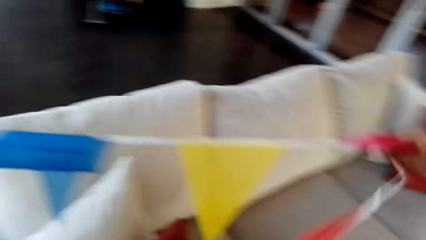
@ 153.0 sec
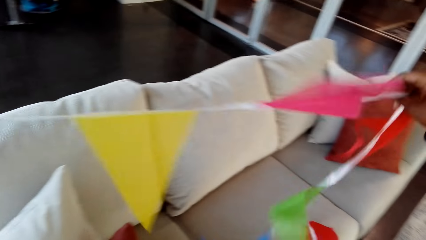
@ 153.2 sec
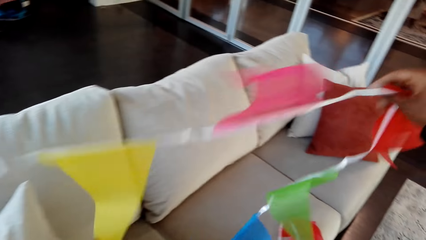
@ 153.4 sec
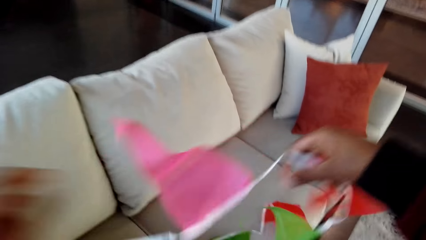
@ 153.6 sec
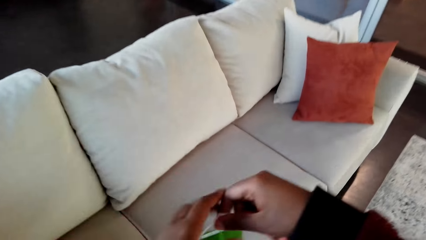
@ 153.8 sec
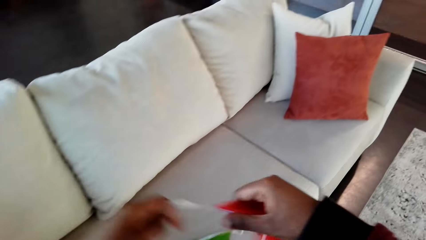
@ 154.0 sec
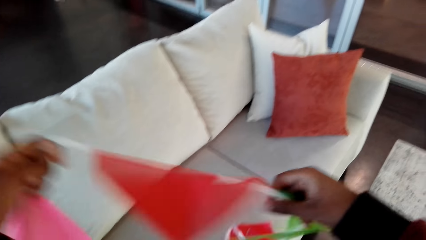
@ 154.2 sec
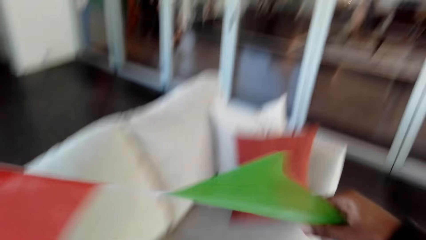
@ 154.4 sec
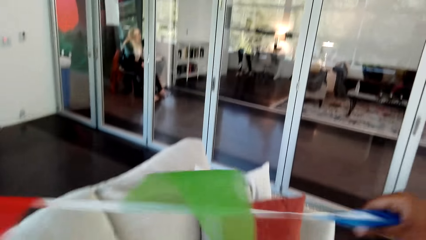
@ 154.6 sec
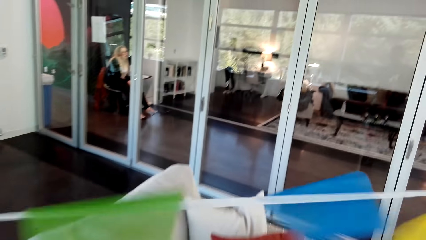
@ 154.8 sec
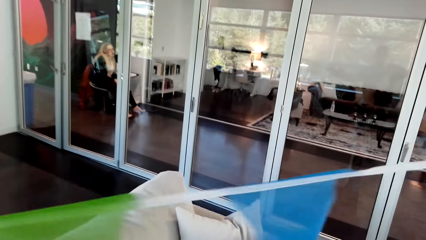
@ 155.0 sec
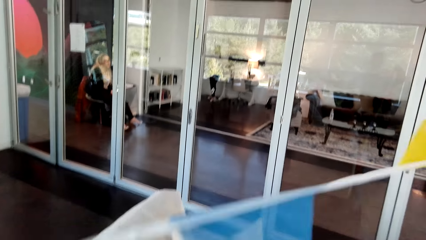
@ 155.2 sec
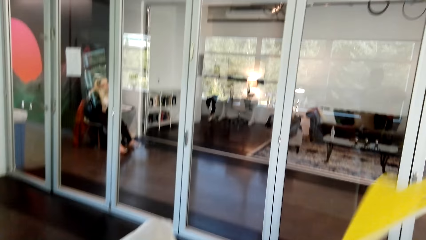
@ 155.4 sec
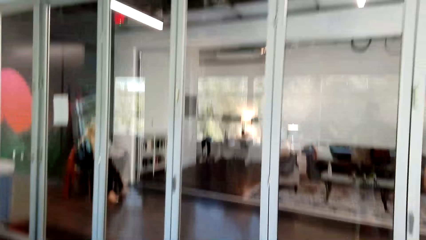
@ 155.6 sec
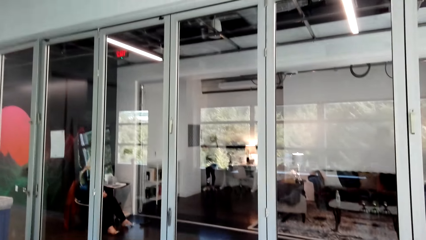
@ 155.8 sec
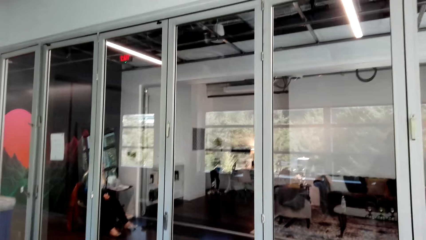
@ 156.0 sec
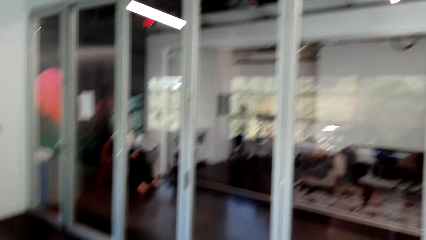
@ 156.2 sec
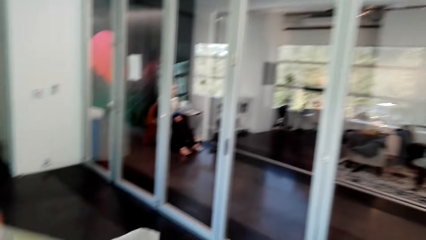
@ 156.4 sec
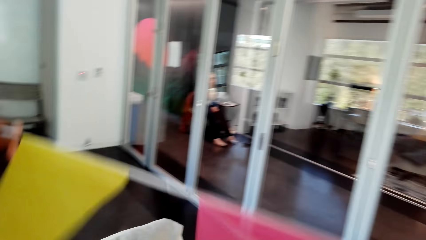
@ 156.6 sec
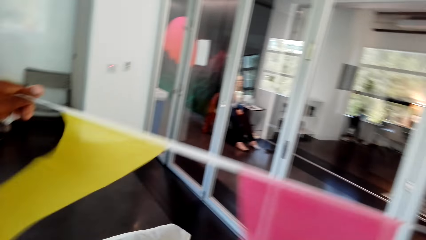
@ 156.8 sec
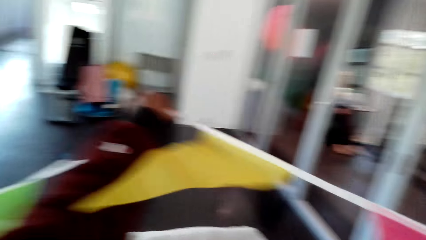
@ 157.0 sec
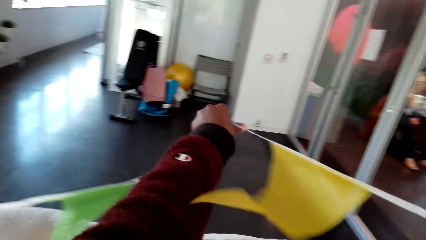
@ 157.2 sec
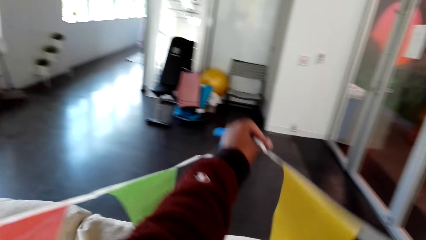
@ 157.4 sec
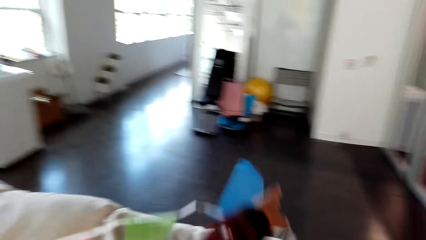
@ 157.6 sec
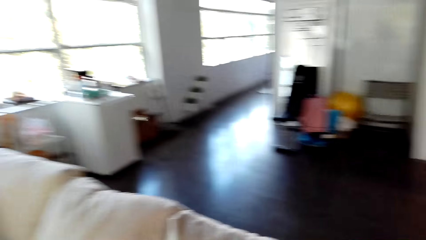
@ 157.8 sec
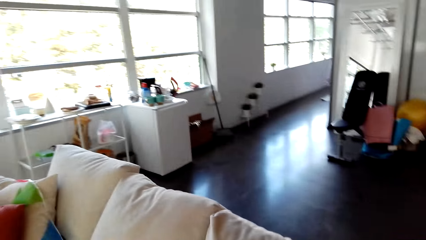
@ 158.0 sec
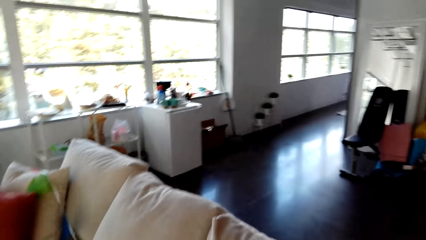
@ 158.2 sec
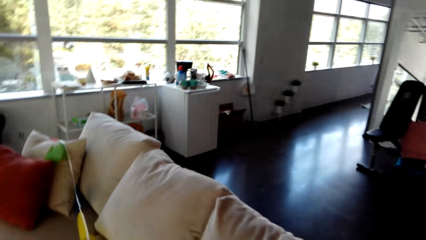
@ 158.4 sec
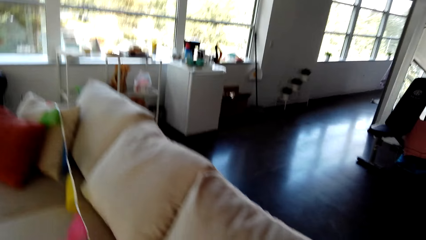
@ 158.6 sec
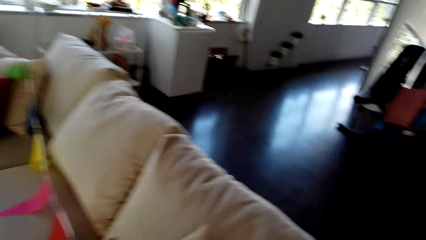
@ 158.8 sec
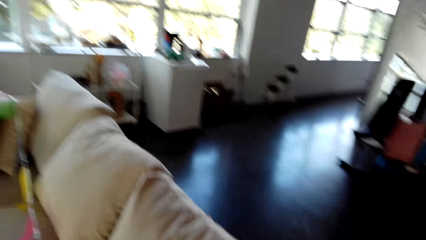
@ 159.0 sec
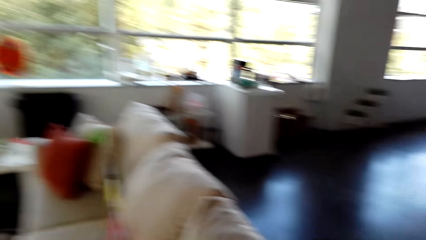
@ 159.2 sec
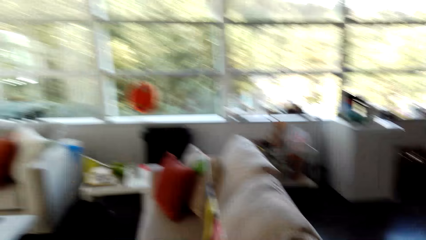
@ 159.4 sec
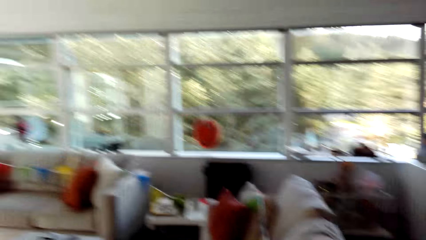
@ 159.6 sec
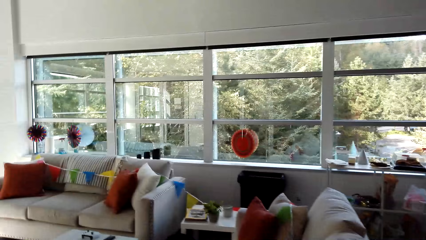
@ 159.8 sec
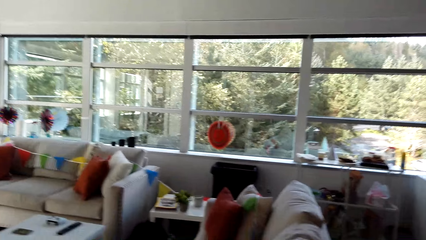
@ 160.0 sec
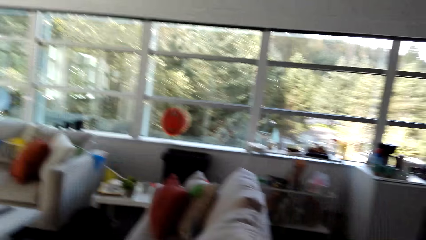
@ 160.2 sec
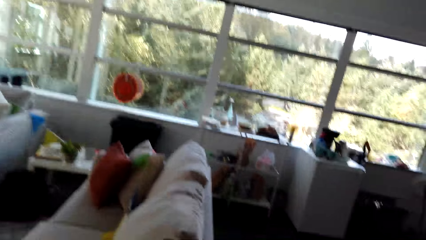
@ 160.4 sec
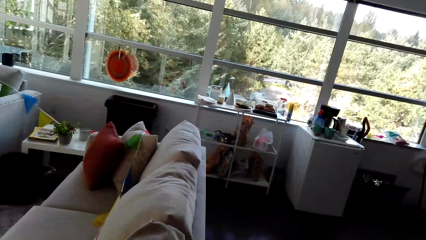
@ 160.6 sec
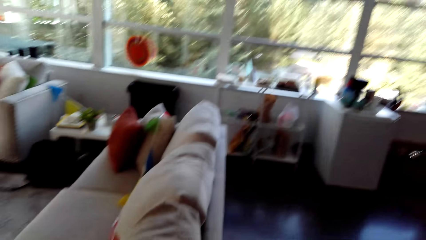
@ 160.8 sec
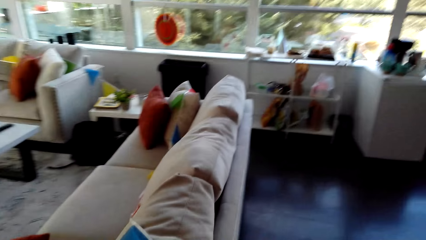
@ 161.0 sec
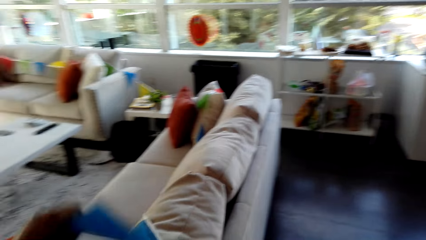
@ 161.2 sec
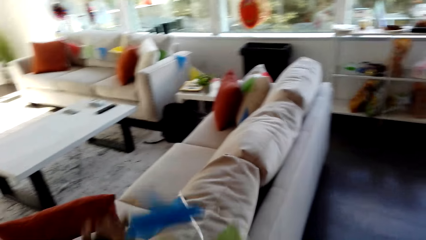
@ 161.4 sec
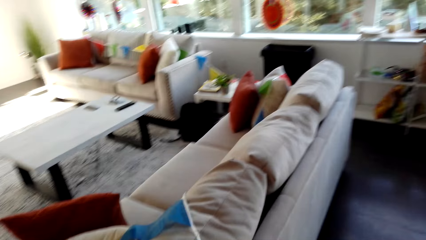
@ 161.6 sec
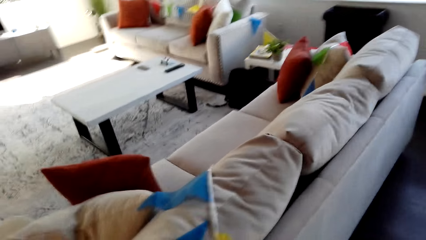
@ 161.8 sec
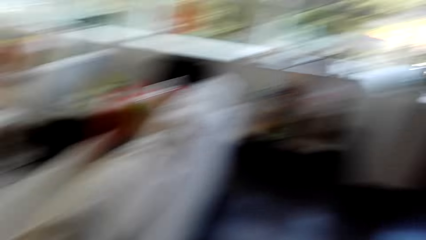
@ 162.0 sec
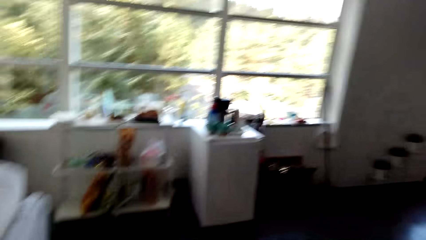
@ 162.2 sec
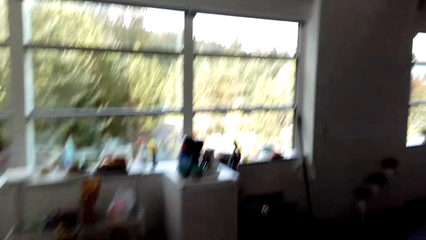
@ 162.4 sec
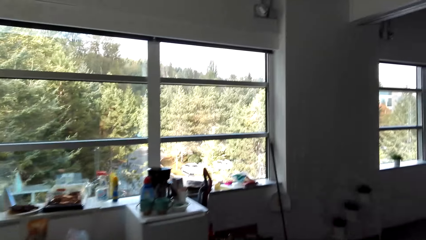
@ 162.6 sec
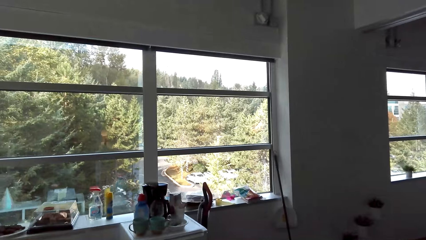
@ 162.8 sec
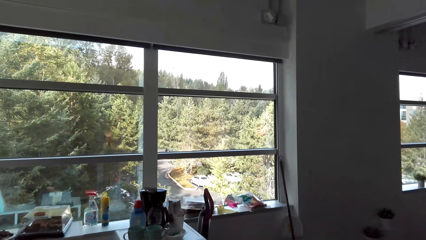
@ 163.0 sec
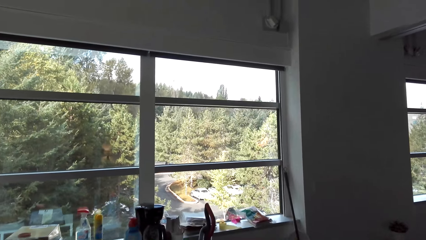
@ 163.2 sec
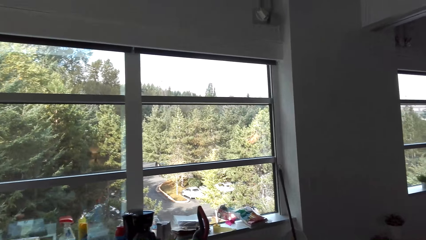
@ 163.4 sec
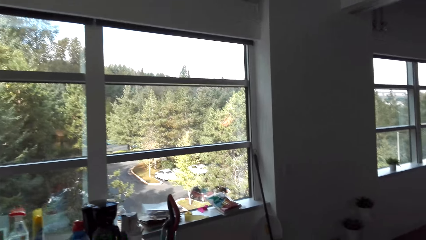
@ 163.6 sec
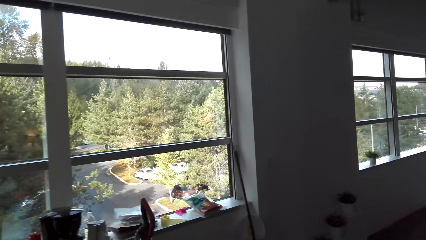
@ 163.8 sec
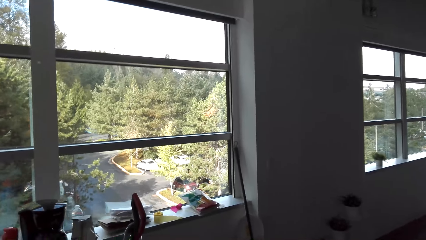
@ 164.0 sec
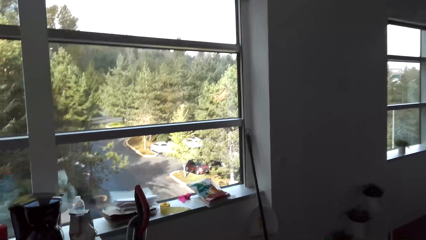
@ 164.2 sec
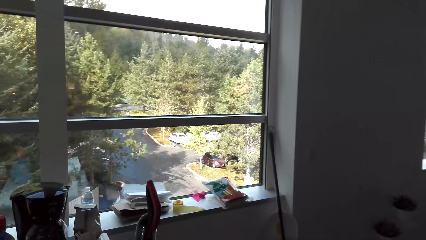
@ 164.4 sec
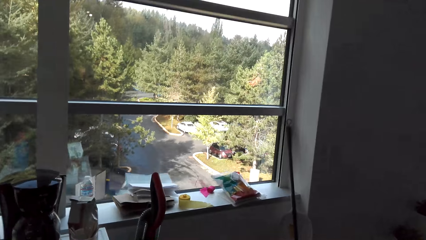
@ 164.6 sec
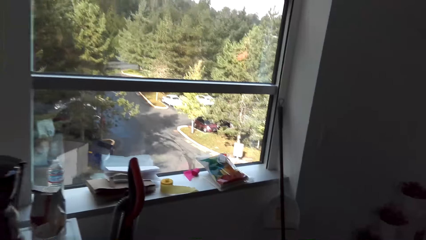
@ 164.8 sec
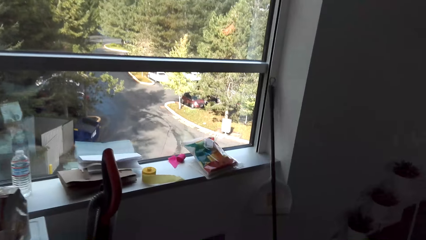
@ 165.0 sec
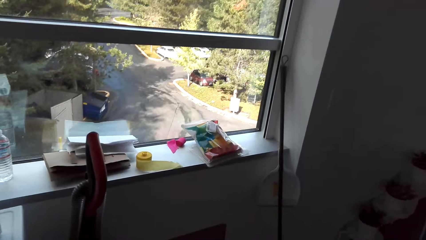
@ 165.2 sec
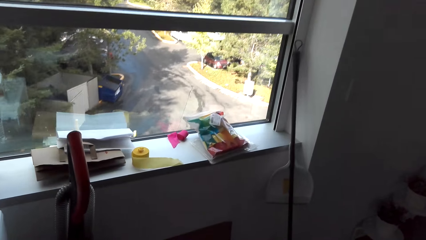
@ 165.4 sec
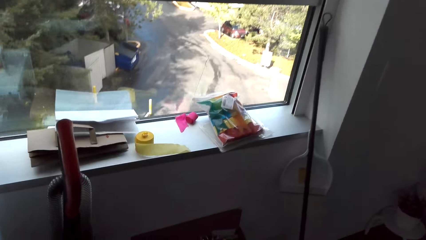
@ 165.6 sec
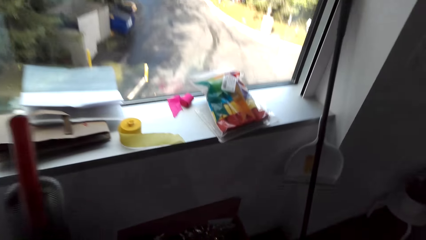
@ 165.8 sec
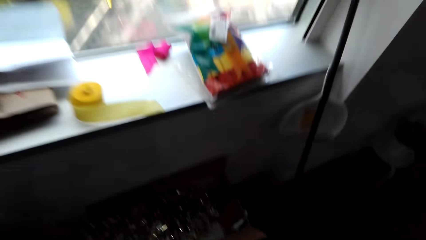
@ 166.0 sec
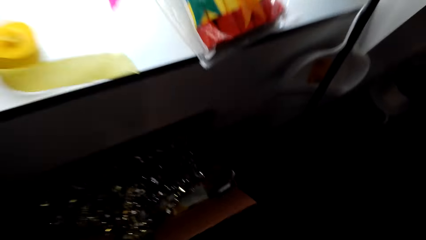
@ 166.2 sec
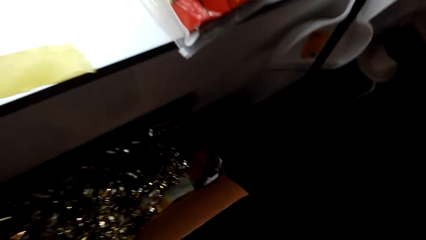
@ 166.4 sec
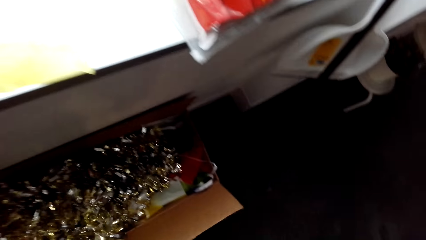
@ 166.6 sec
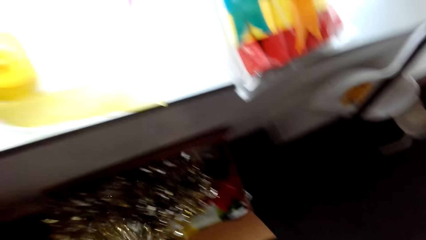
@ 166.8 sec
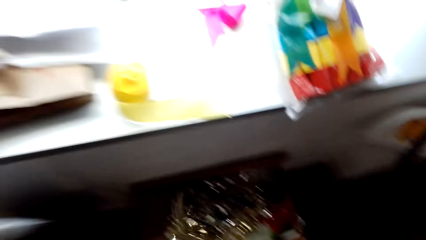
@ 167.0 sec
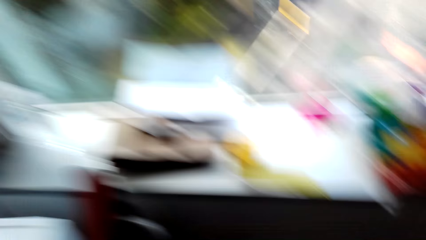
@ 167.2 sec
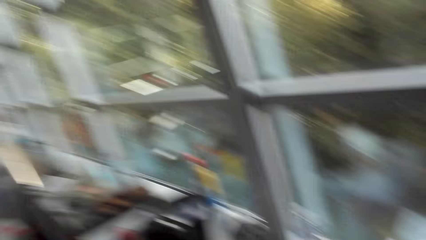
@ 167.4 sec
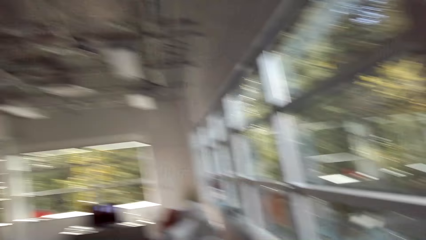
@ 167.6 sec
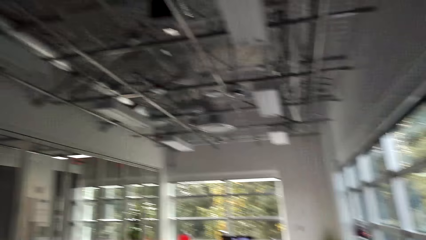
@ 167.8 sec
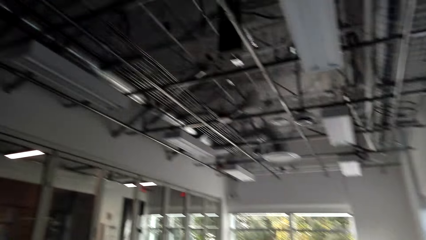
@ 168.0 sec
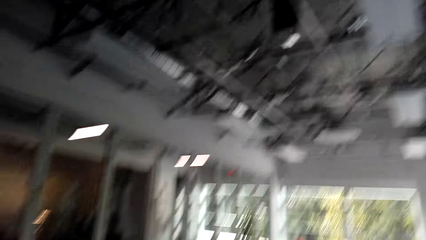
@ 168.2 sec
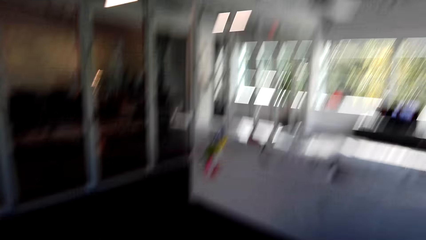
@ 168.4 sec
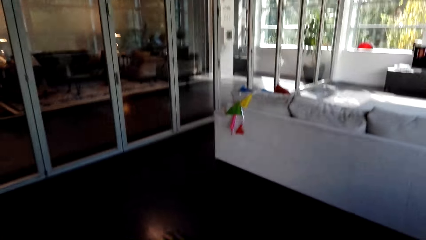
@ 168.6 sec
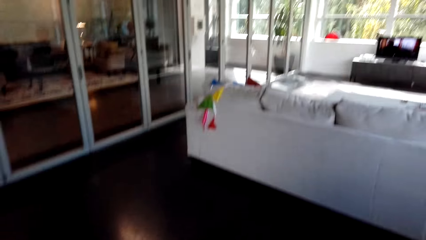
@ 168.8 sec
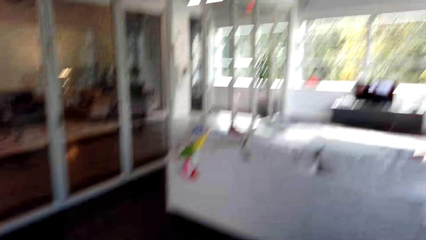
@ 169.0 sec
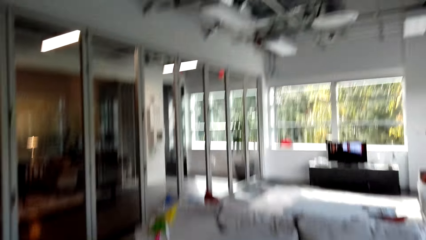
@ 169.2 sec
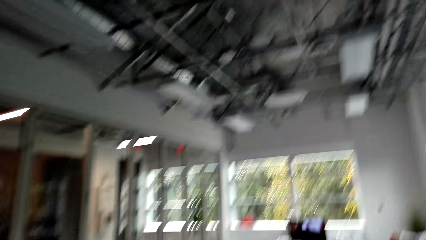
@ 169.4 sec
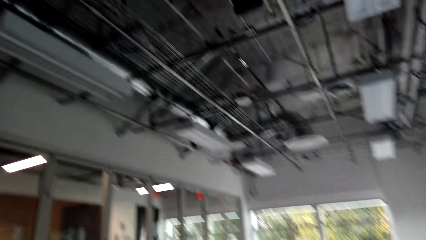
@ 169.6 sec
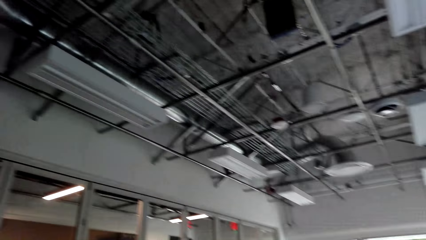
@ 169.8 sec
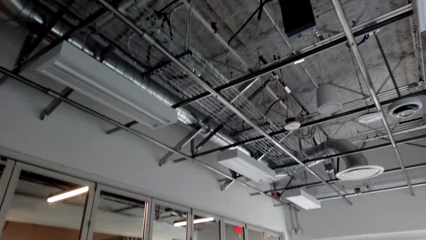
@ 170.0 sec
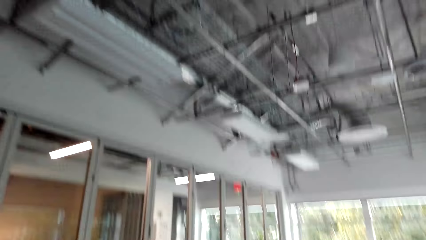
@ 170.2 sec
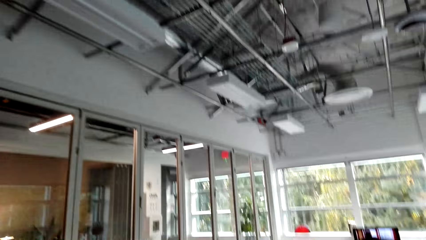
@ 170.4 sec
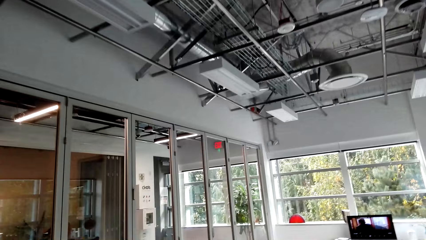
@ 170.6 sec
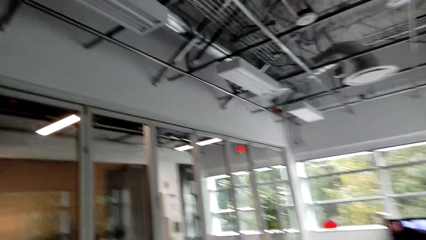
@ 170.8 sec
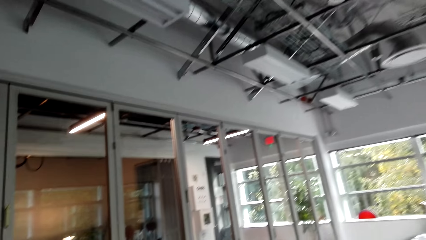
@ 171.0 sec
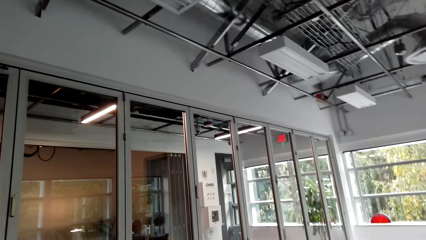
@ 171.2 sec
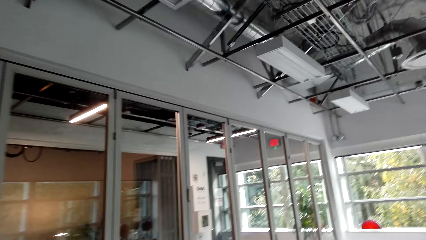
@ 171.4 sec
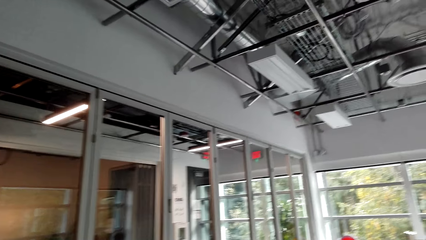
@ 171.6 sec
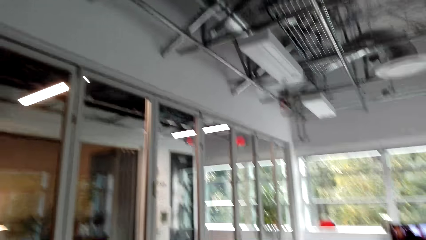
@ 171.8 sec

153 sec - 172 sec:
A woman sits on a chair. The camera wearer looks around. They put the decoration on the couch. They walk in a room. They pick up the flower decoration in a carton. They turn around. They walk in the room.
